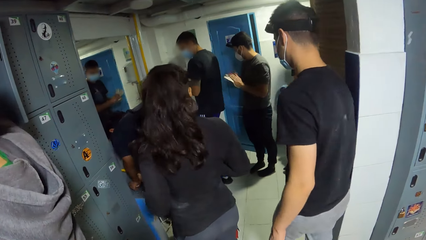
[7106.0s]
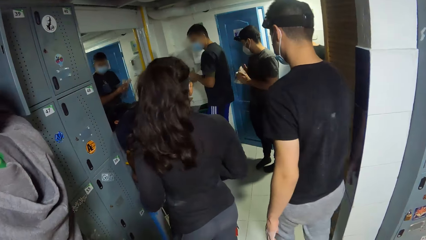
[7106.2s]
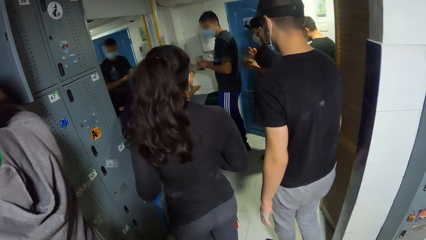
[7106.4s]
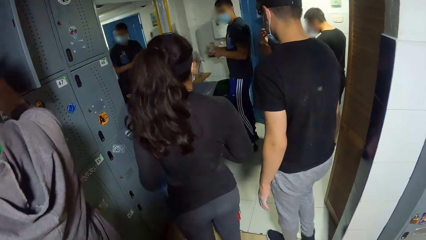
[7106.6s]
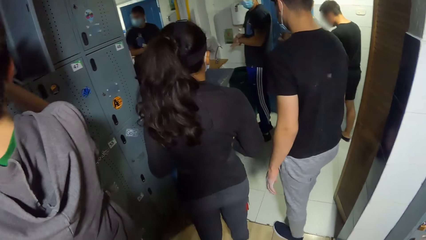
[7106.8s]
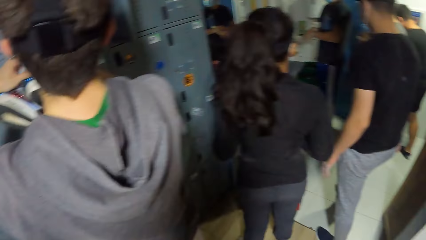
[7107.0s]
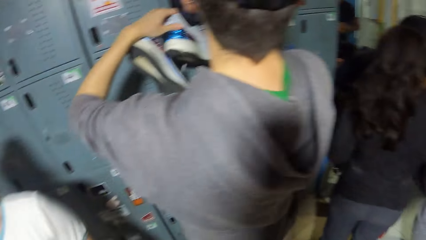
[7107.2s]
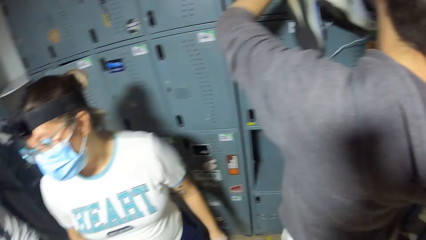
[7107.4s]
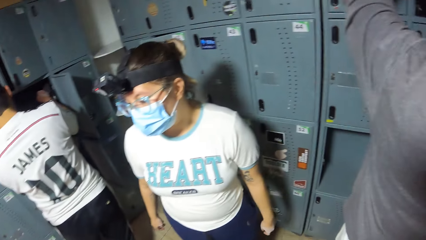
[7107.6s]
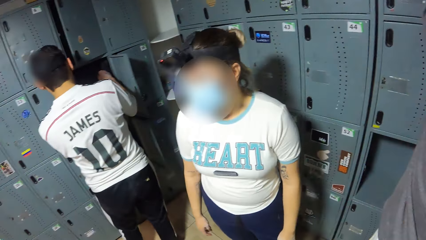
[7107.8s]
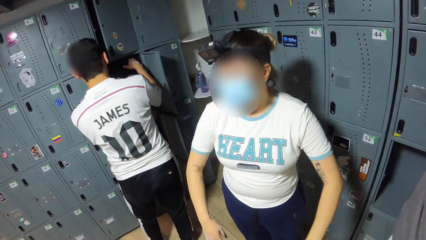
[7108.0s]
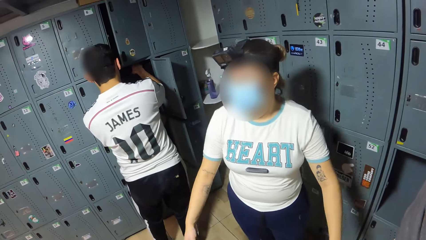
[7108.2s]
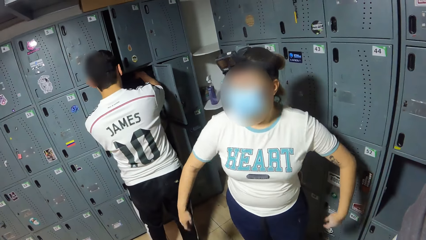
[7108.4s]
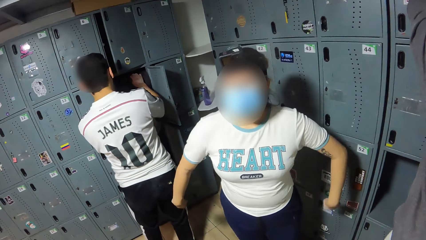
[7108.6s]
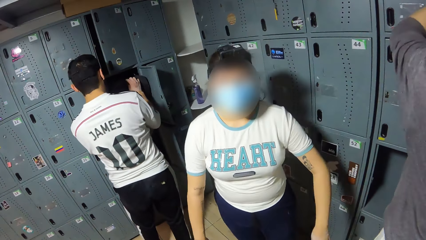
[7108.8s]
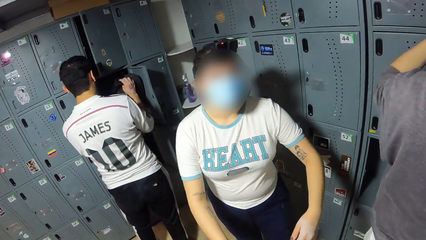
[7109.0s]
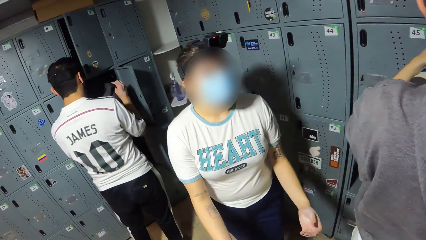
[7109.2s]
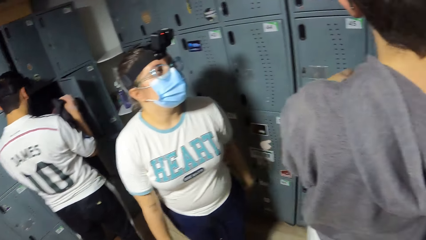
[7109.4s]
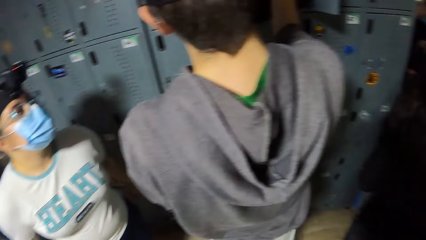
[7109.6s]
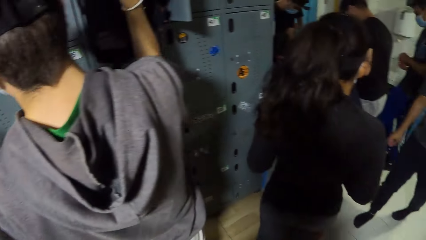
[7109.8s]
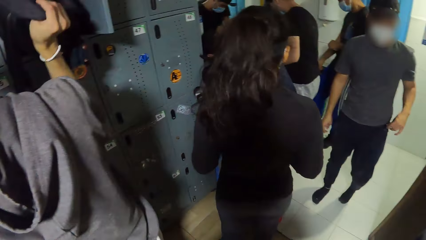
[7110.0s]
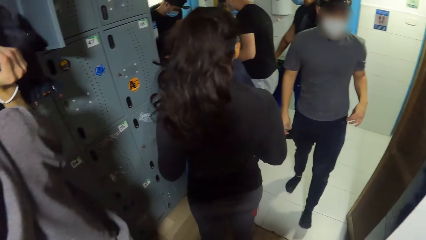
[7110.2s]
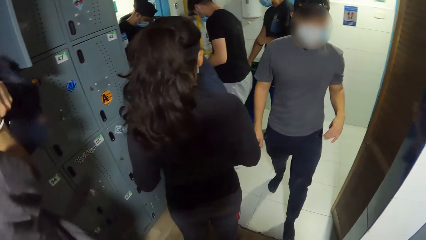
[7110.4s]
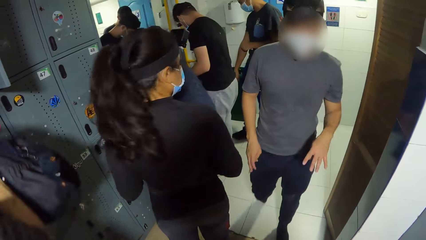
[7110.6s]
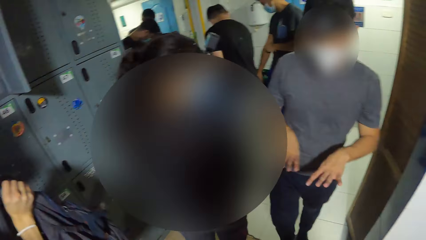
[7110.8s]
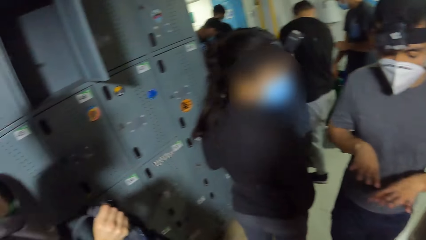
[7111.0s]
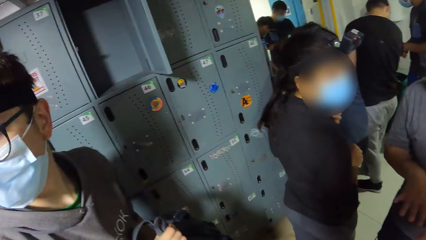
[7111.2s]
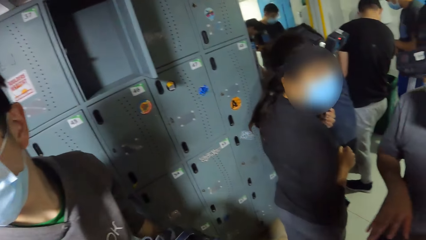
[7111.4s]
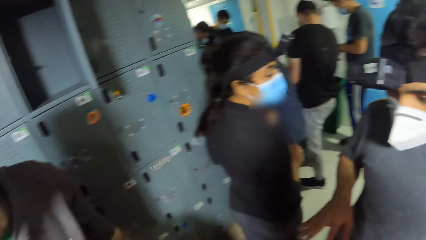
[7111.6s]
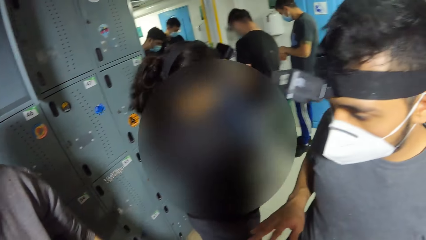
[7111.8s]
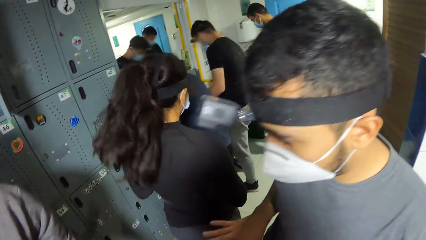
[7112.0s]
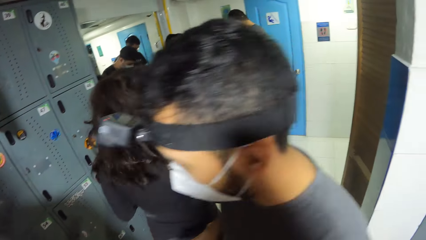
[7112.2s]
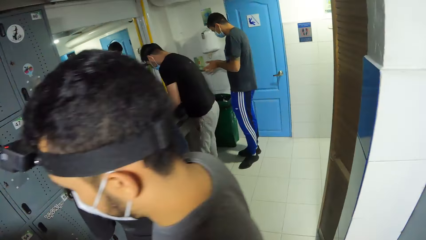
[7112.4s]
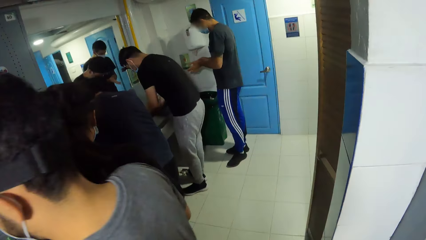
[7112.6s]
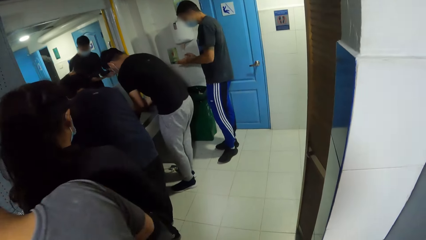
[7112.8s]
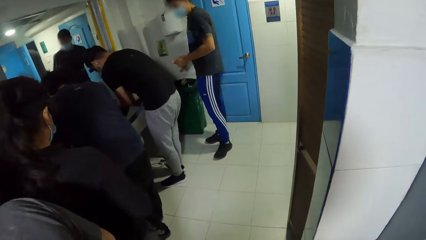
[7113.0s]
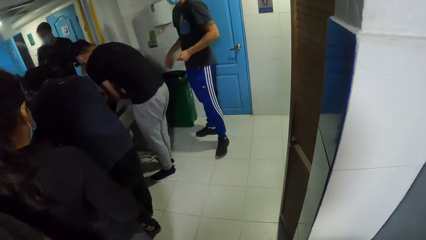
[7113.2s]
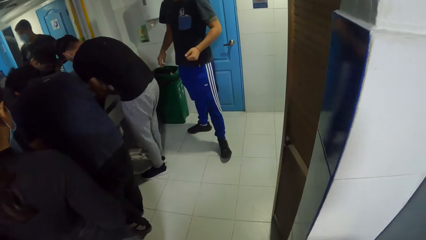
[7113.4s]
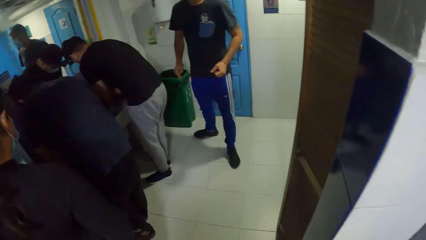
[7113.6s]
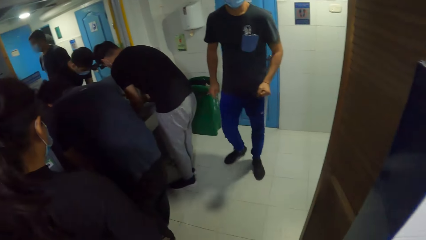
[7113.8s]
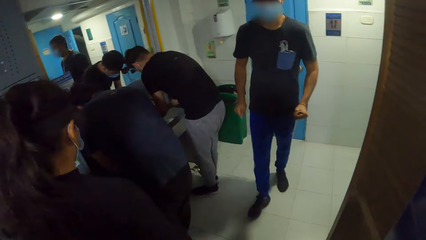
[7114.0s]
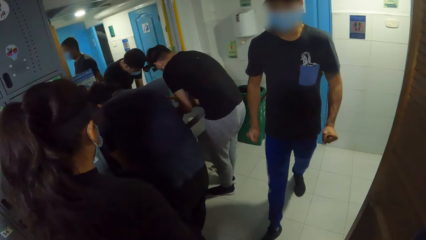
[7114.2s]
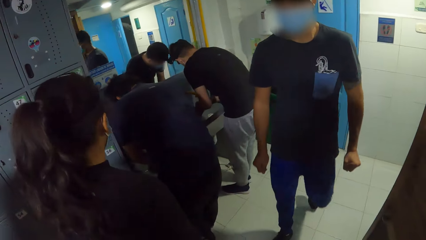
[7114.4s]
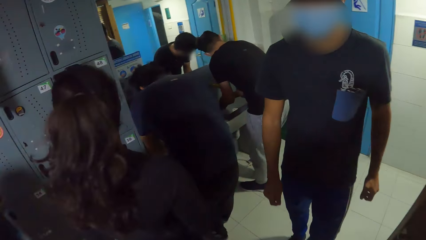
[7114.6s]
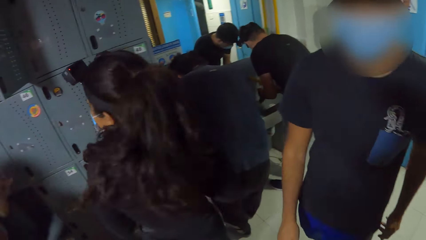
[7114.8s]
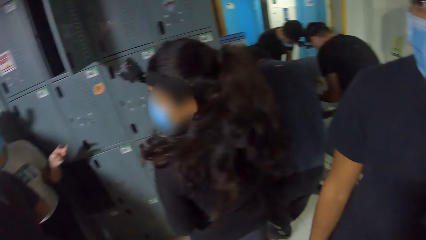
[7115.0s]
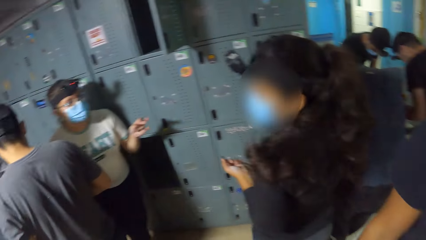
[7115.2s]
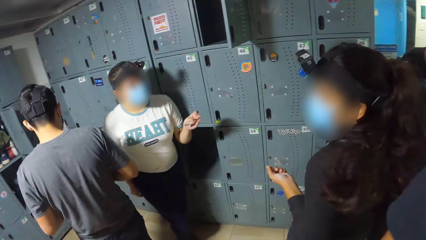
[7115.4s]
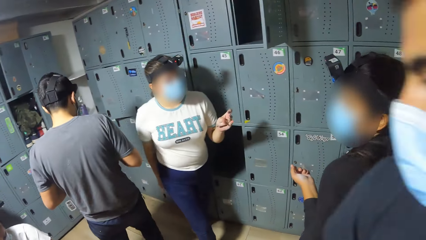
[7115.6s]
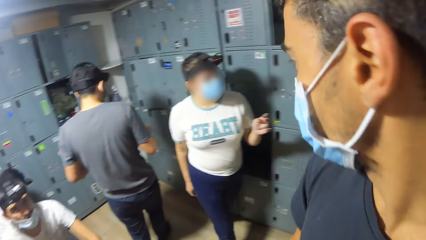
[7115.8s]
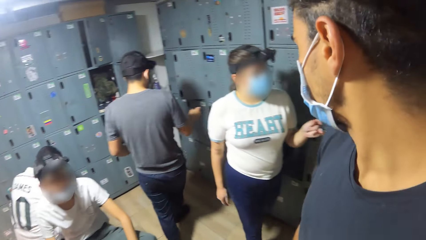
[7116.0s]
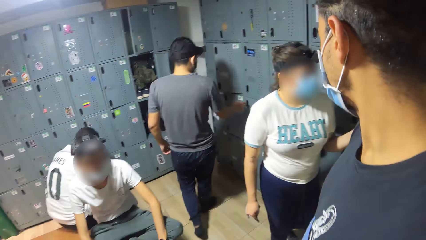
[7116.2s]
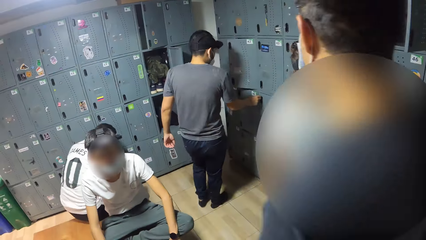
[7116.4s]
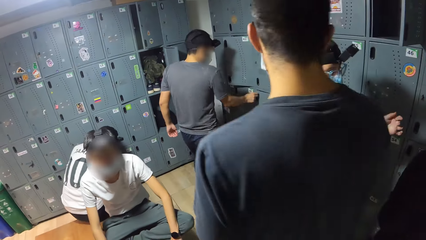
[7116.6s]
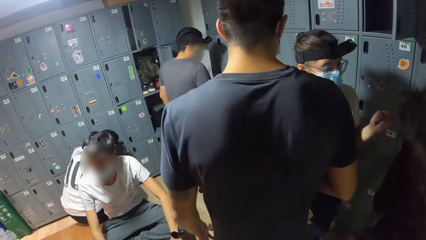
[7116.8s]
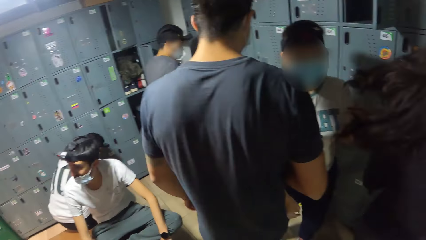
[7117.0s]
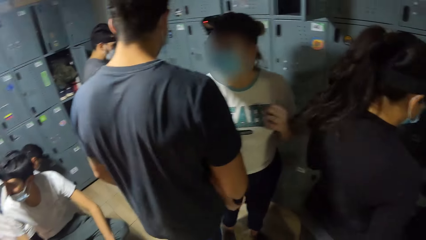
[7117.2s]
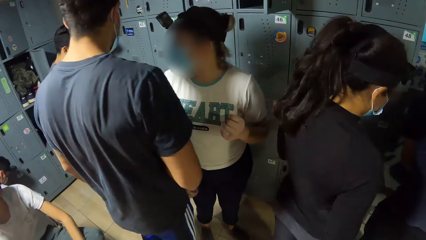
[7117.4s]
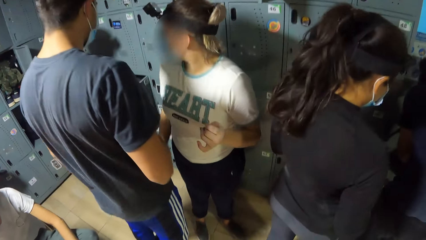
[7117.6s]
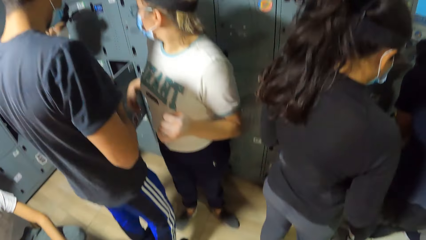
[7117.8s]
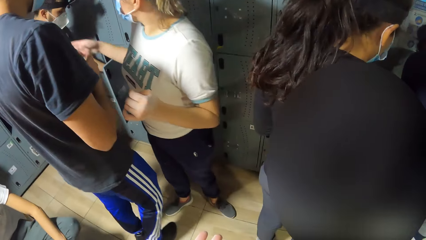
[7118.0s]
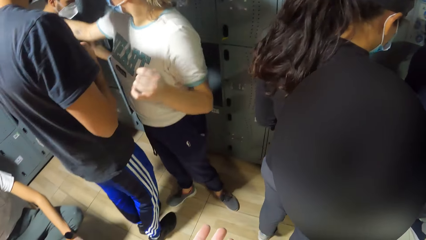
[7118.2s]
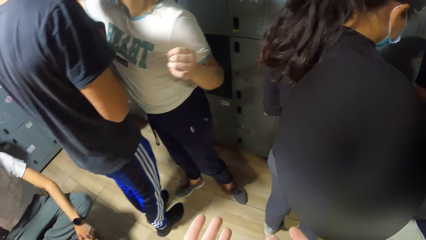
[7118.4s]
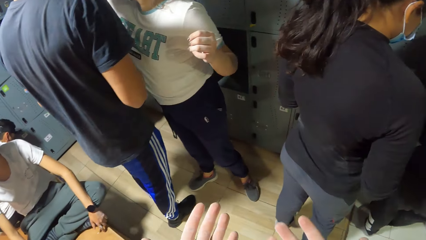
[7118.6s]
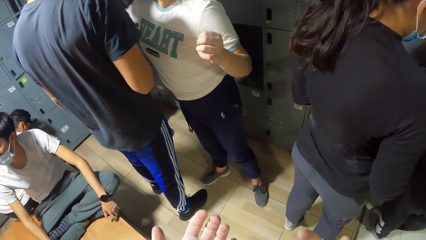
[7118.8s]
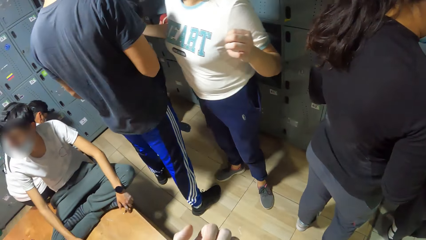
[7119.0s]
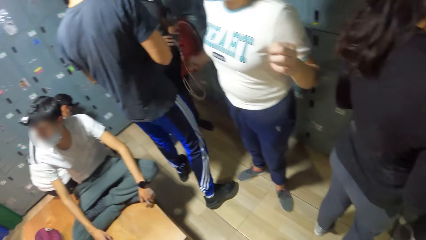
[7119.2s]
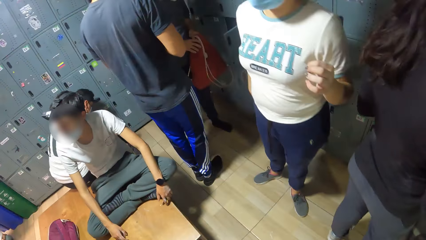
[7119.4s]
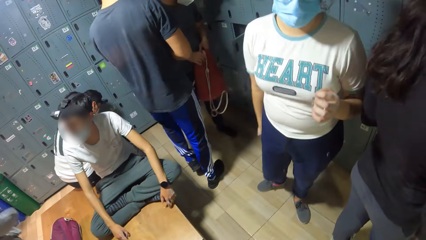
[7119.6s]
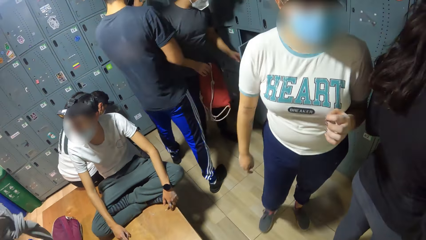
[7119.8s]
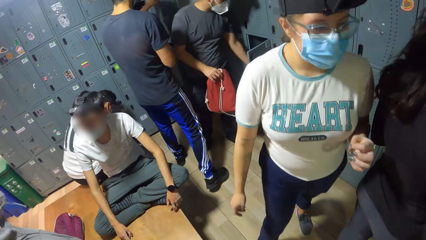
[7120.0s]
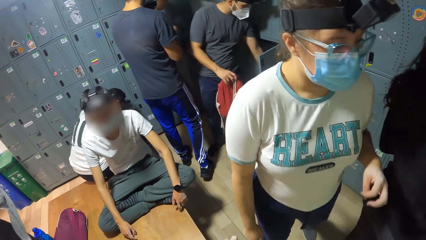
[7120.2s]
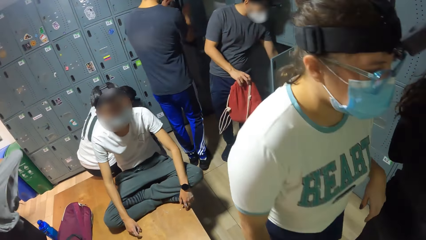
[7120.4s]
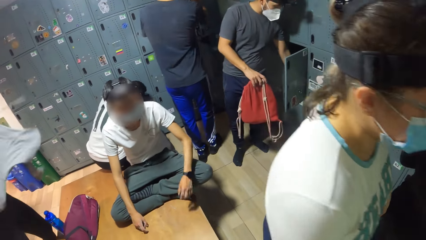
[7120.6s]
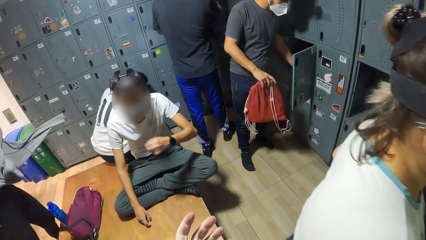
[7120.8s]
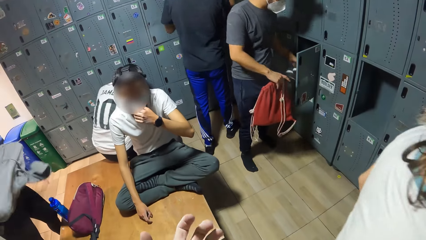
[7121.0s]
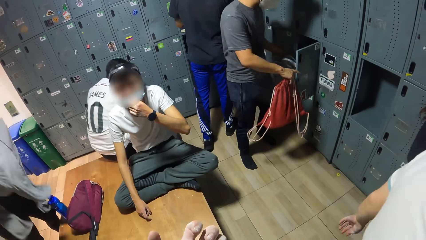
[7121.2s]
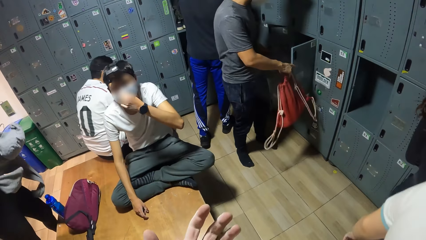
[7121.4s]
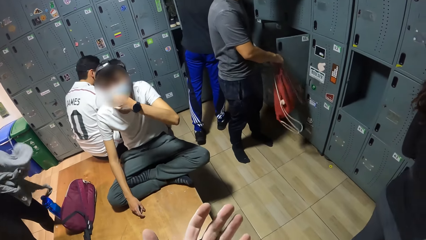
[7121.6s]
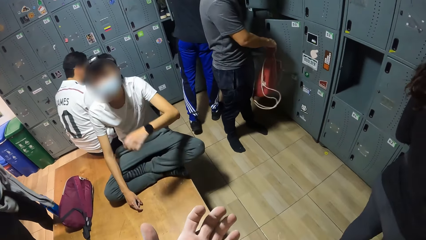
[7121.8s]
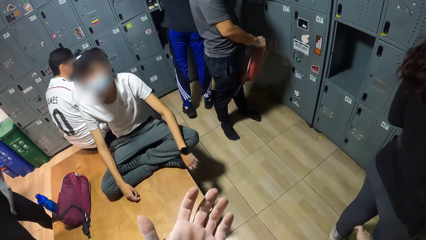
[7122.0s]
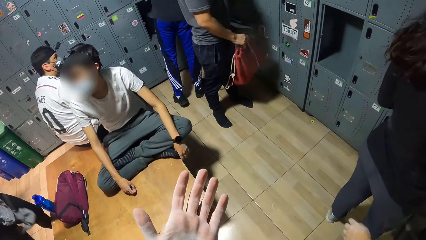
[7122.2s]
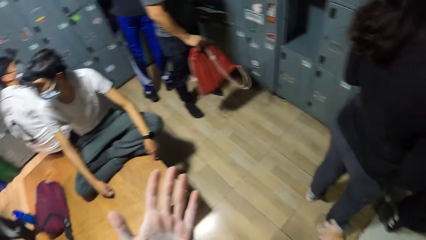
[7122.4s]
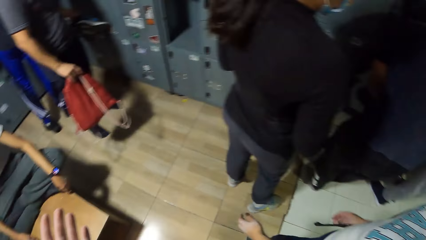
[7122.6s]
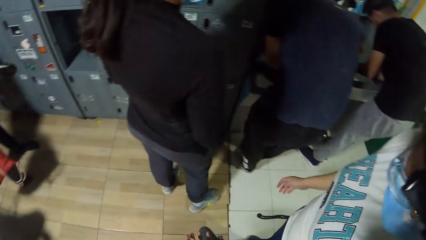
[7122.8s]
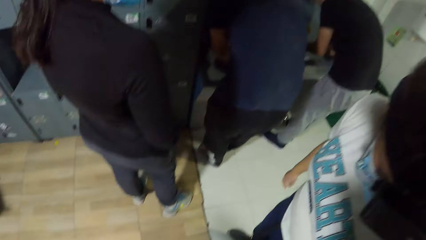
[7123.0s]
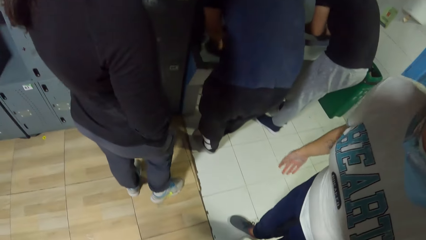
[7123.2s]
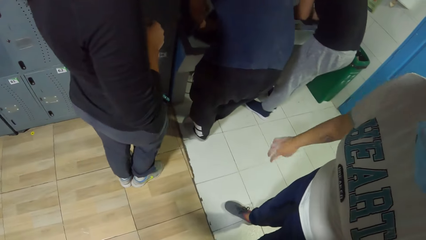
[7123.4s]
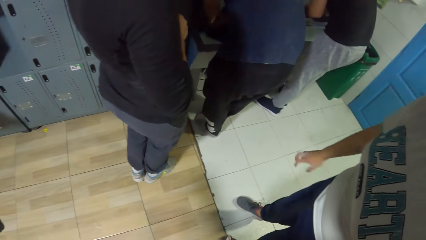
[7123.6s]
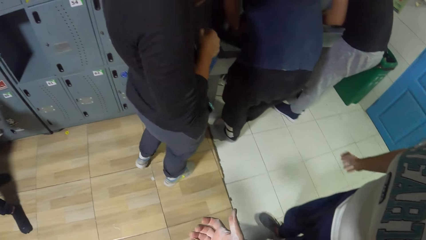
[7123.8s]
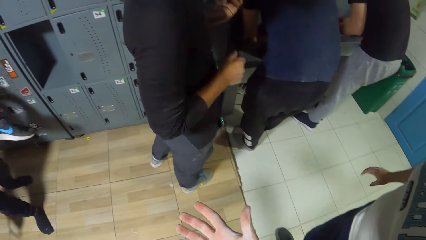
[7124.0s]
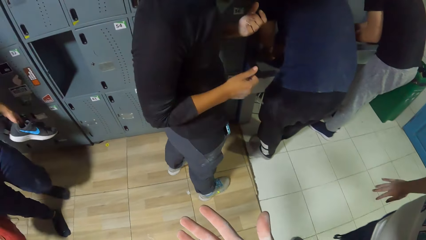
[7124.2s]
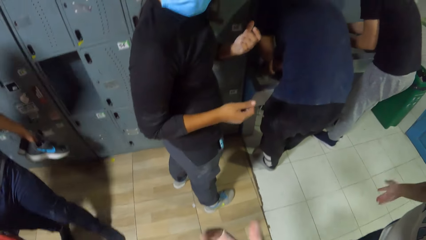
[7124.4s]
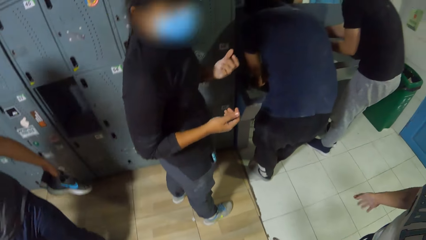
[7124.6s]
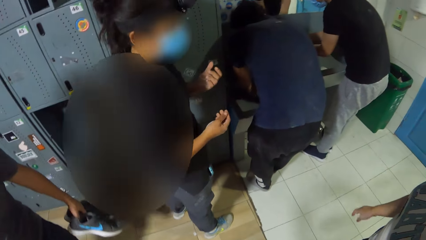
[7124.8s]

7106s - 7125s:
A man arranges the content of the locker with his right hand. A woman converses with another man. The woman gesticulates with her right hand. The camera wearer looks at his hands. Another man adjusts his nose mask with his left hand. The woman wriggles her right wrist.
